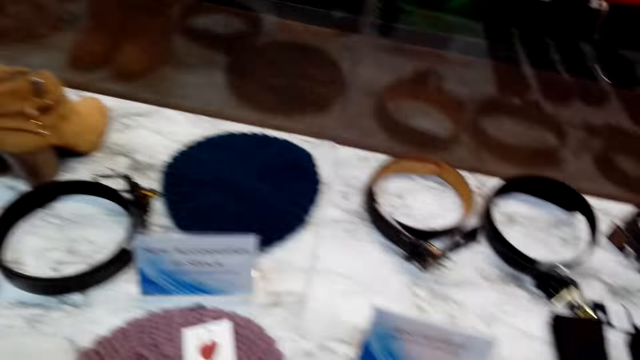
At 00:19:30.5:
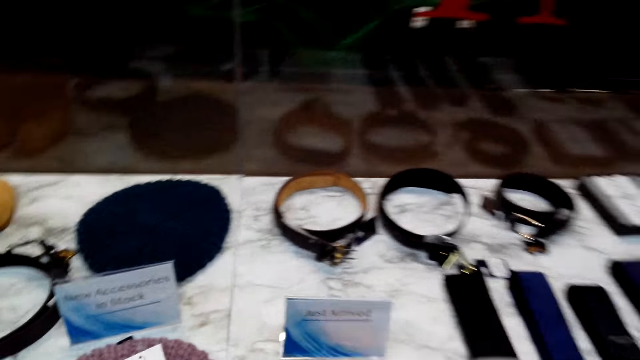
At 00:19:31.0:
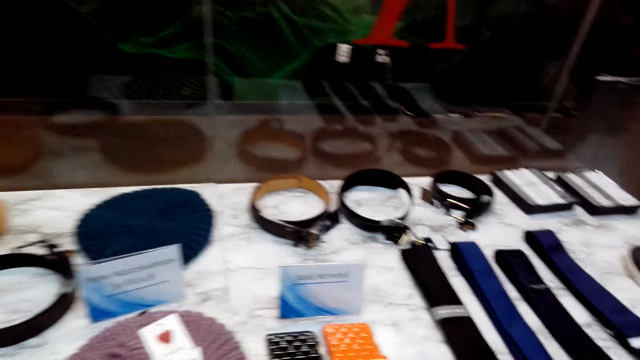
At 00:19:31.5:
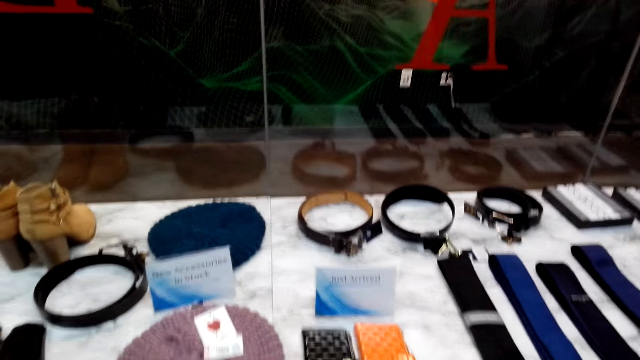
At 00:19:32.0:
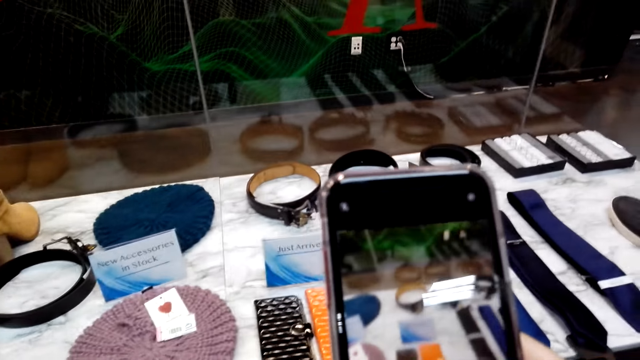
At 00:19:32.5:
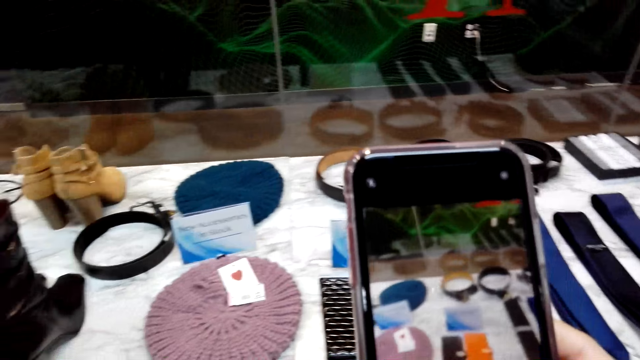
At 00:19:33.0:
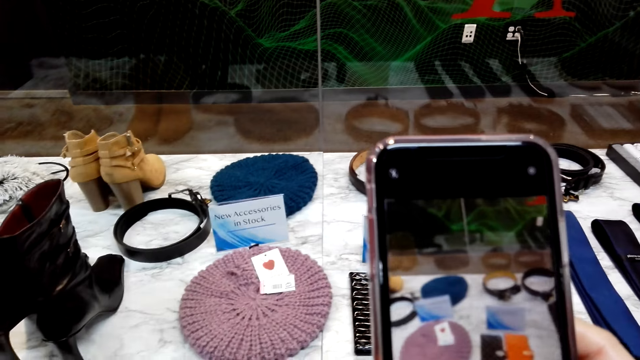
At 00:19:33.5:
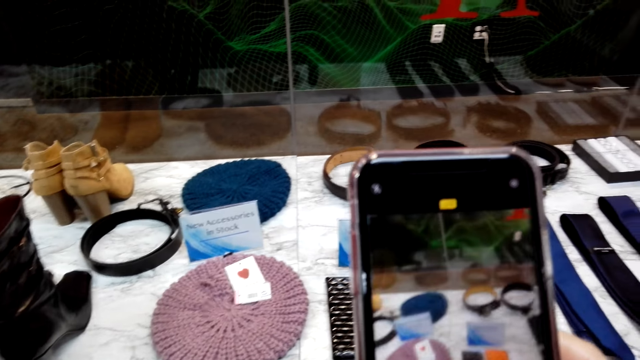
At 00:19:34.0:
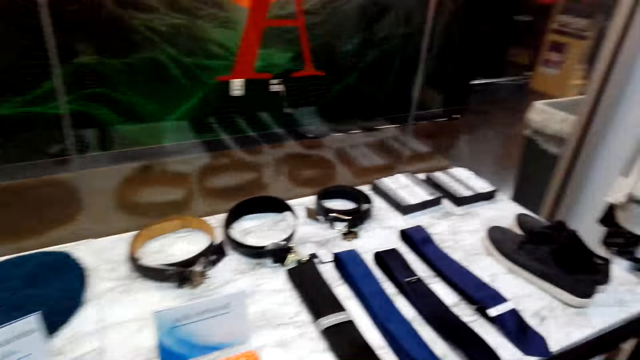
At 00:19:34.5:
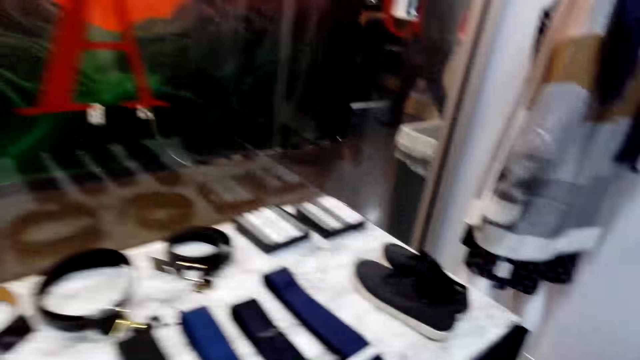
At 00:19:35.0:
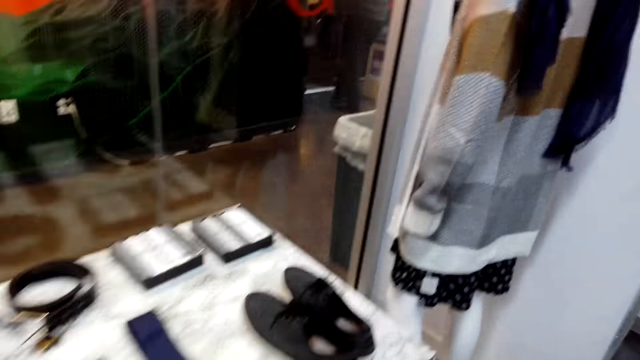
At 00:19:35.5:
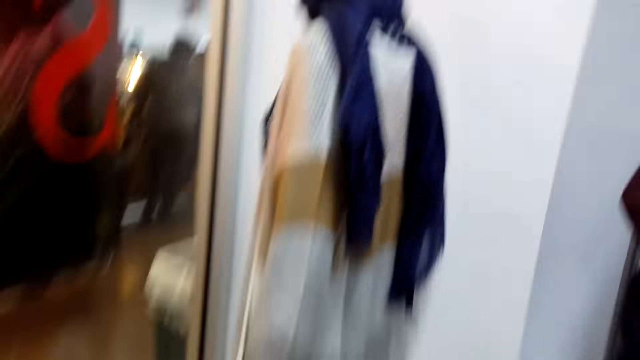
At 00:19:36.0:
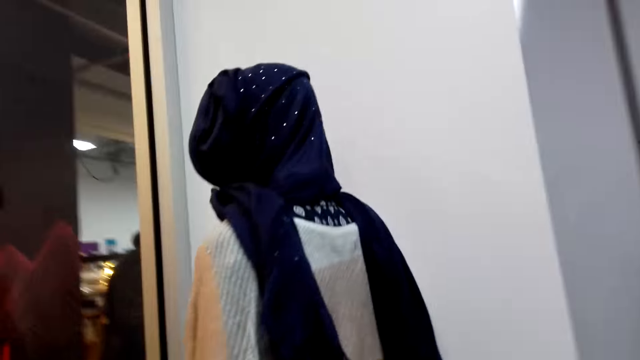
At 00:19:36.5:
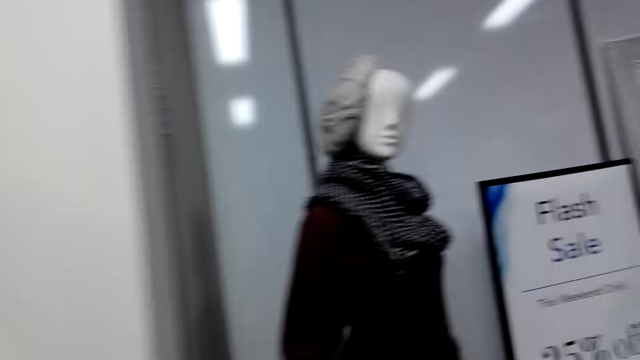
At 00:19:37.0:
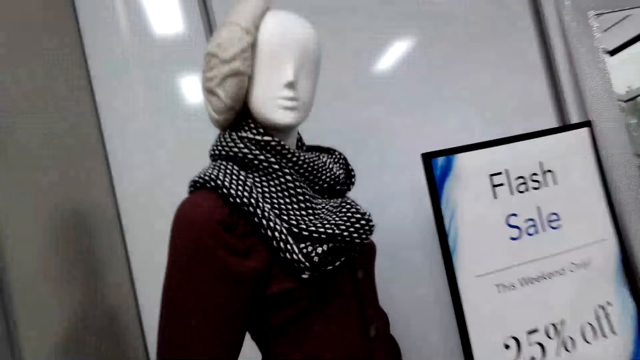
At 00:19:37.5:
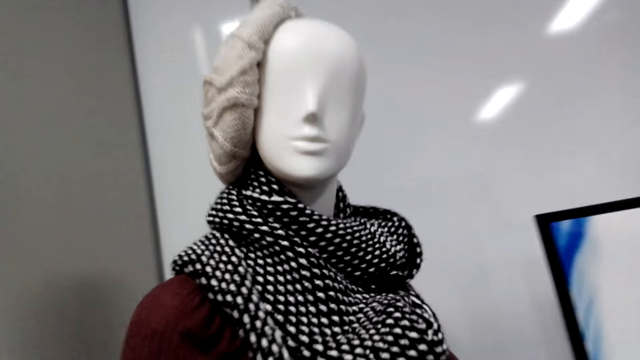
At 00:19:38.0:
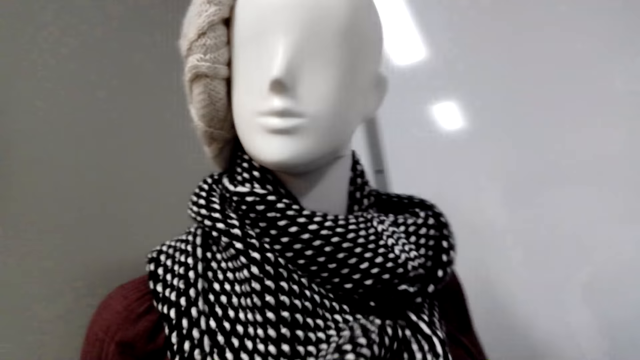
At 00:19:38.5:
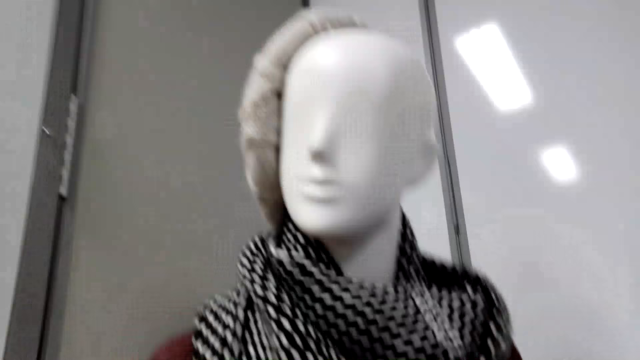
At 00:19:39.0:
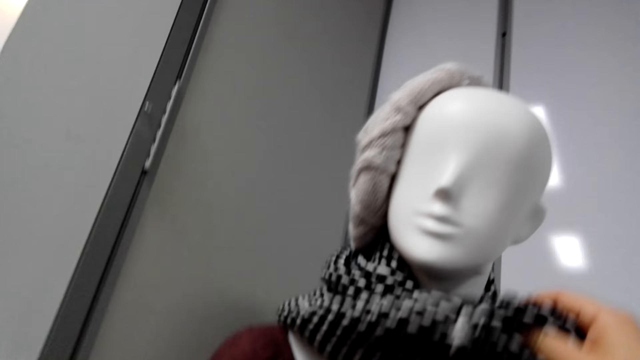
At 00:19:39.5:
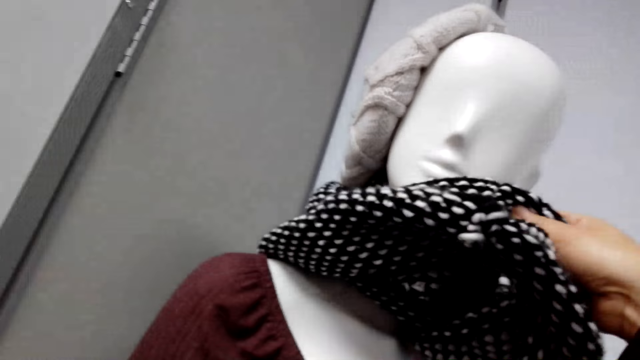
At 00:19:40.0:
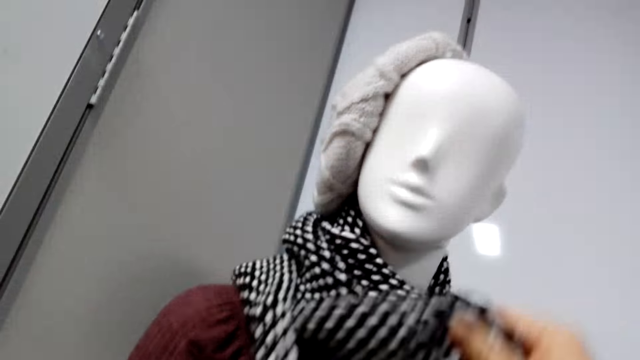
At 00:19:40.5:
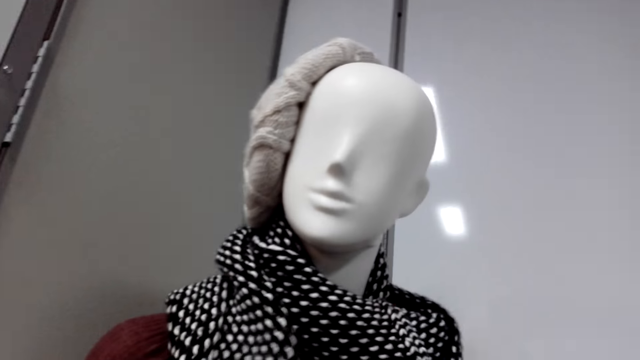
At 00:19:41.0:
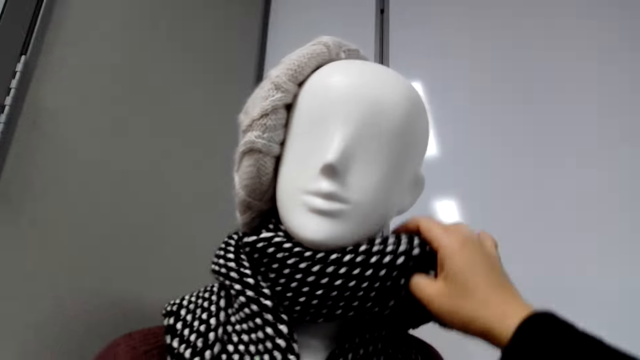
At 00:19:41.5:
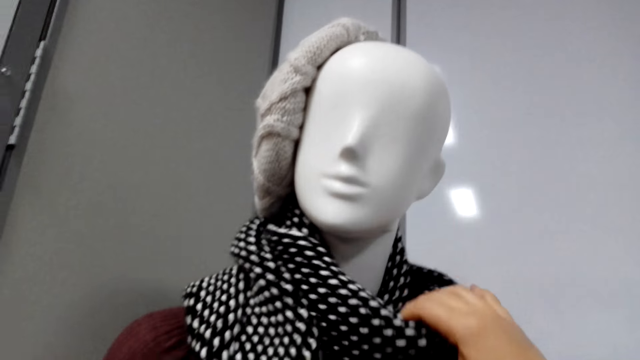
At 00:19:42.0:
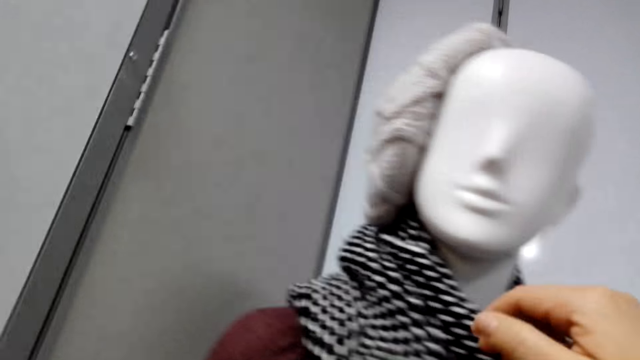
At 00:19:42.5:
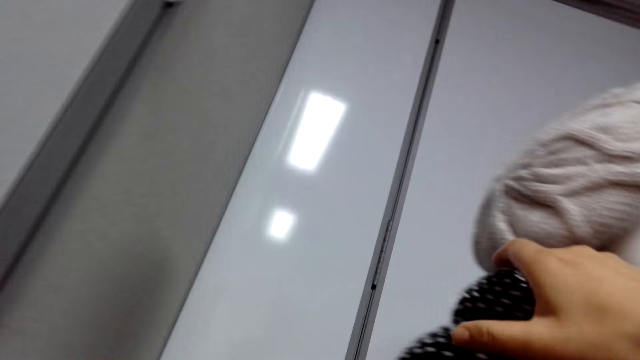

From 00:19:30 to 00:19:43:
The camera wearer takes a picture of a cap. They walk around the store. They use the phone. They check a scarf. They touch the scarf.

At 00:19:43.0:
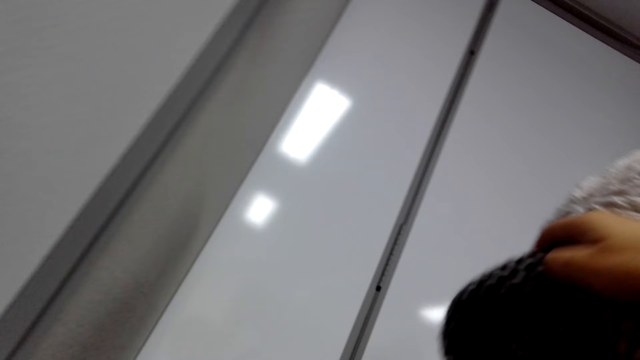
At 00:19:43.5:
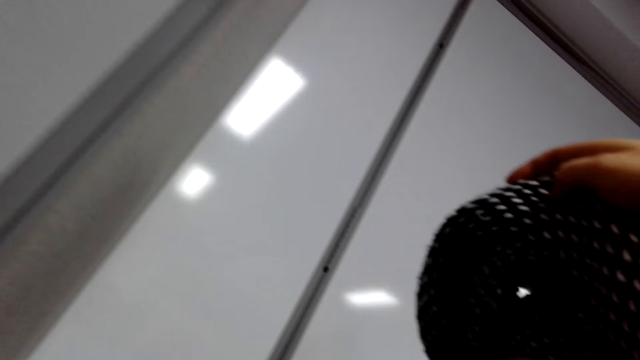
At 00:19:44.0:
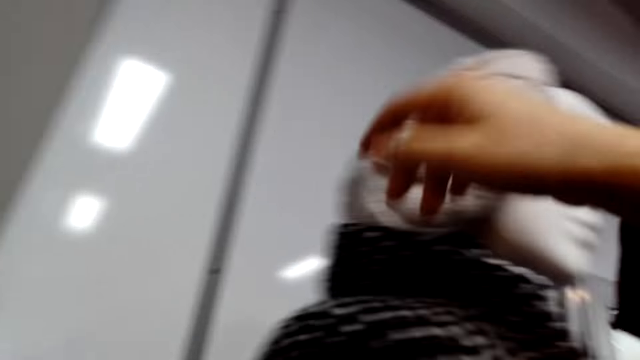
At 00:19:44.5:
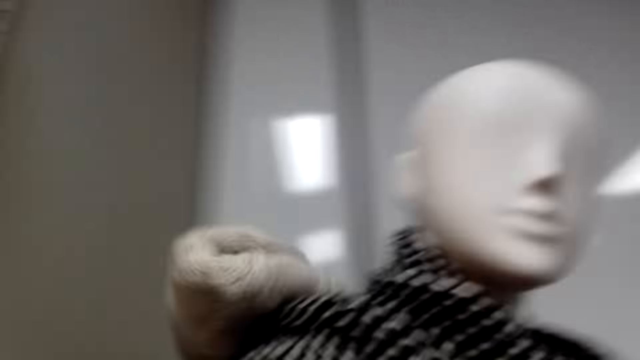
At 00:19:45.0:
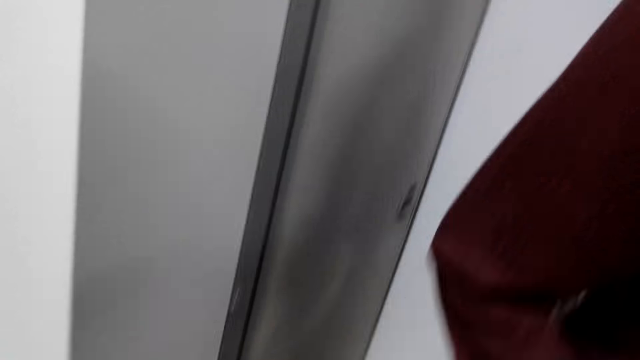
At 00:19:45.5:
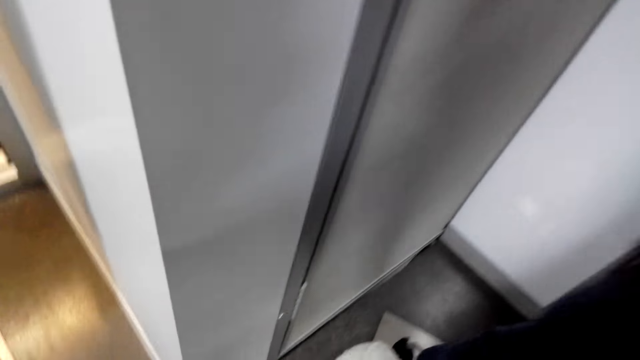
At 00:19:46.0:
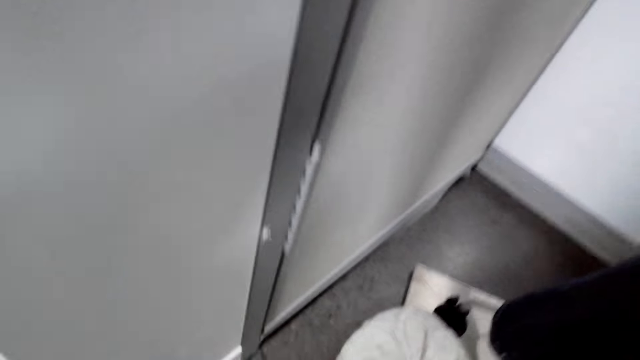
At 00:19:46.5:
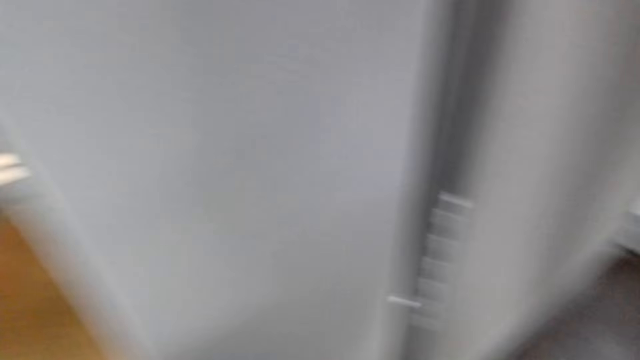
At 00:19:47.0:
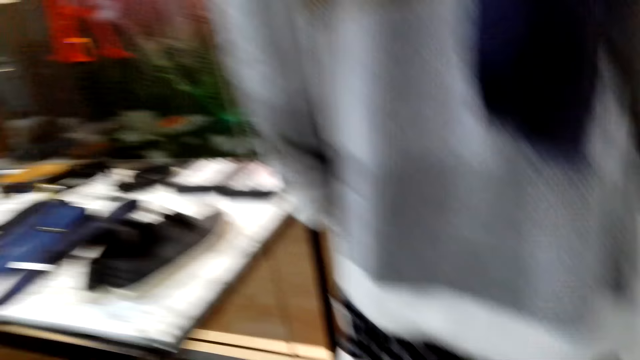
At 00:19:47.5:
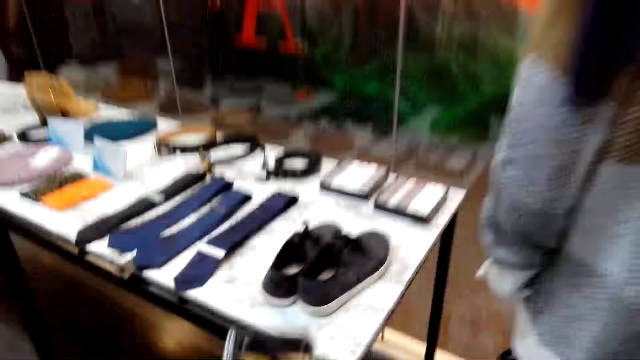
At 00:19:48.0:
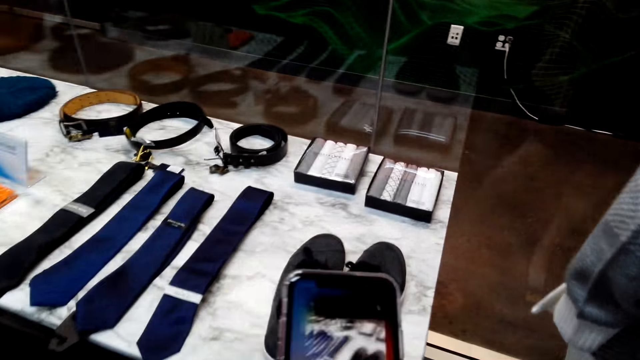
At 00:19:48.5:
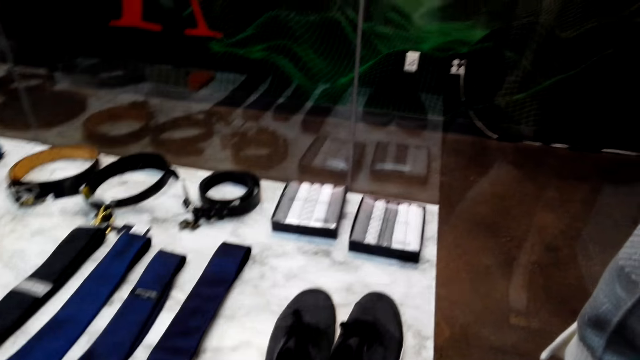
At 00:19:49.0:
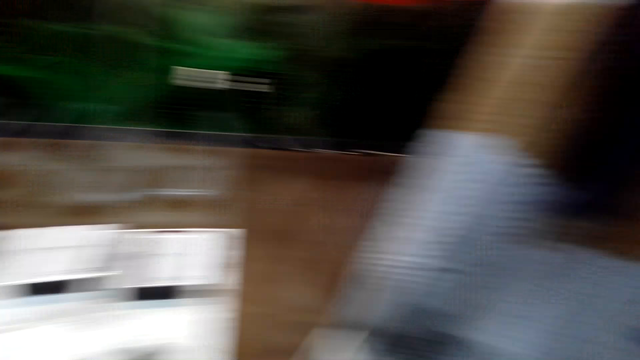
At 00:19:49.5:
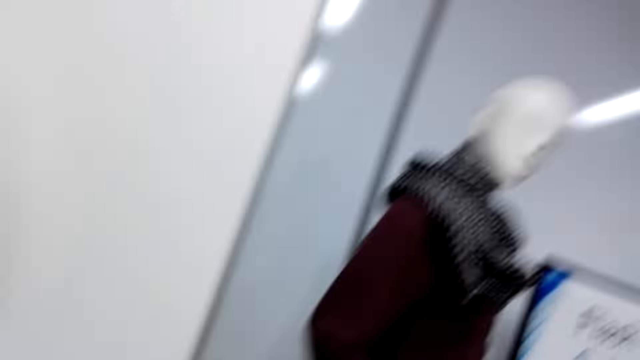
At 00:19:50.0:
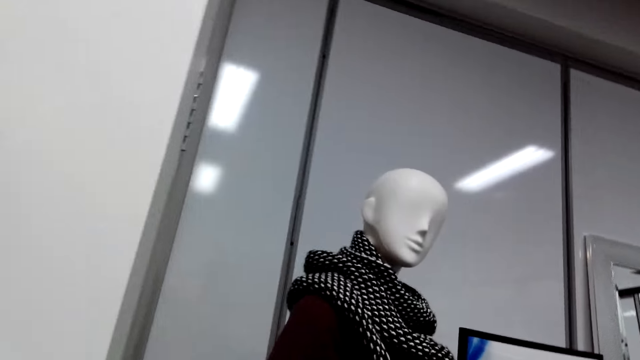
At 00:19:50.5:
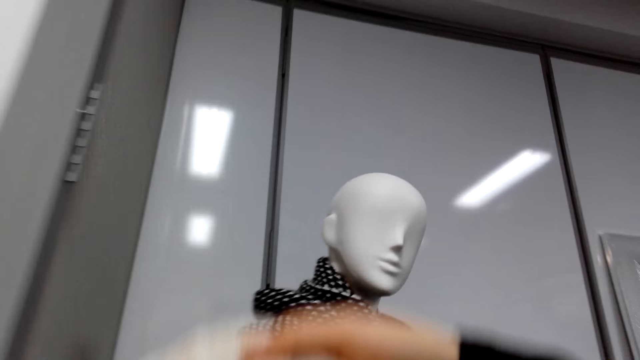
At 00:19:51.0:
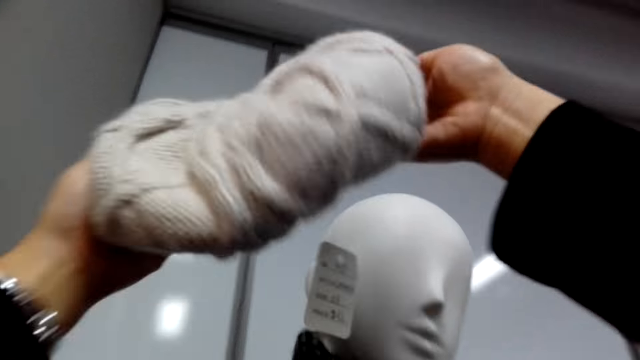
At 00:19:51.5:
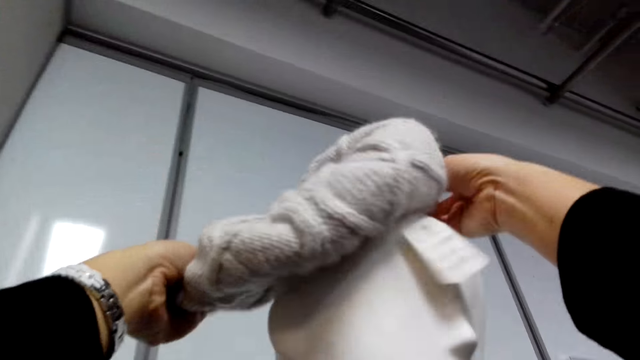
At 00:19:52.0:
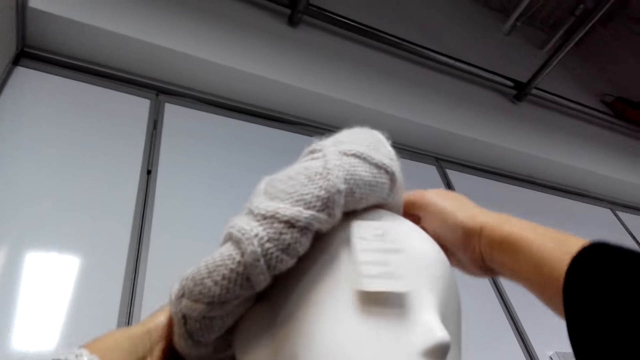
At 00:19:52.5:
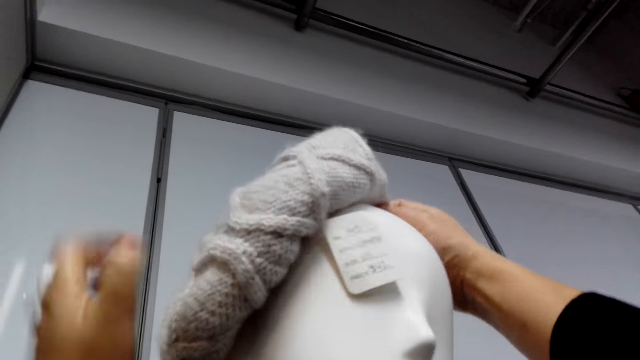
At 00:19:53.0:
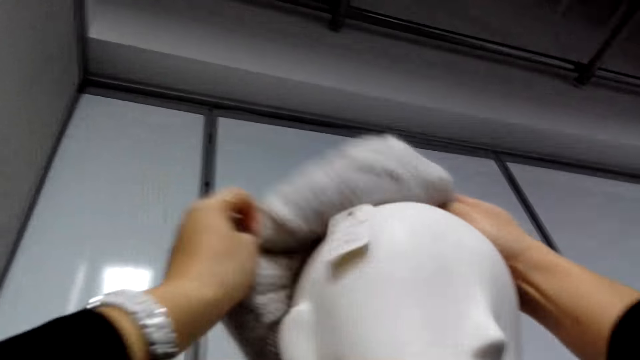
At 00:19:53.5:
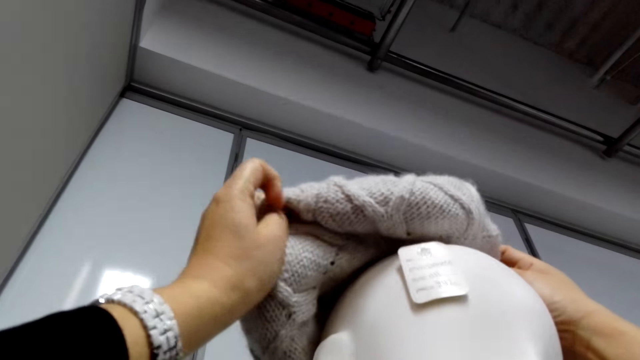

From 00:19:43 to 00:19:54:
The camera wearer drops a cap. They walk in the house. They take a picture of shoes. They place the cap in the mannequin's head.
